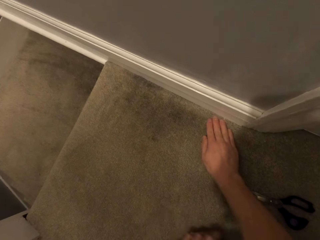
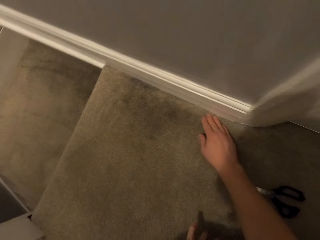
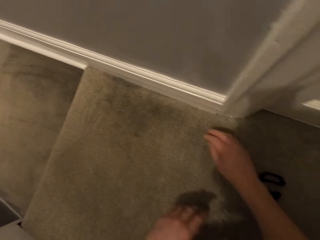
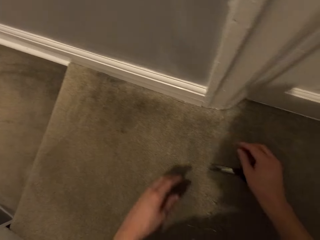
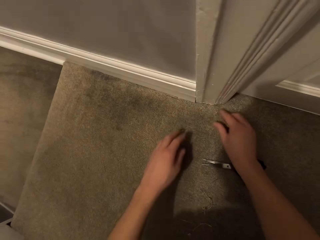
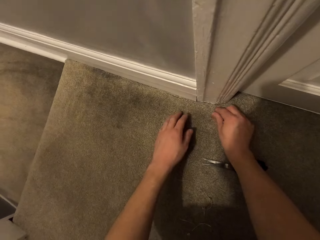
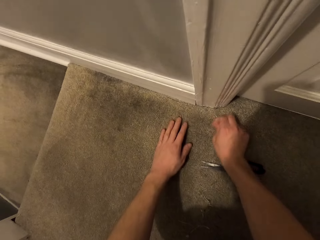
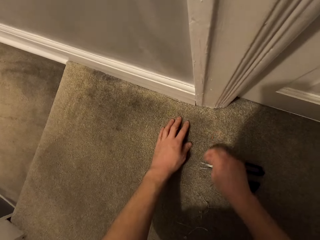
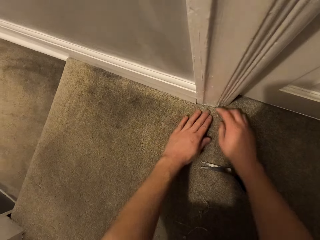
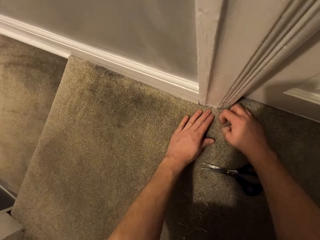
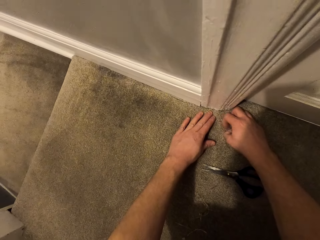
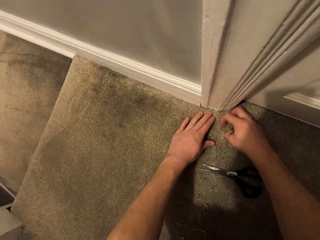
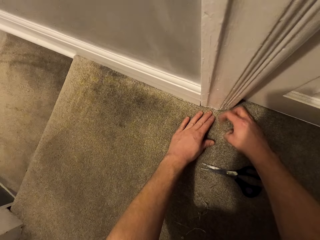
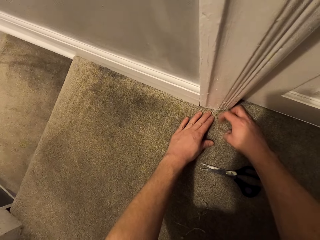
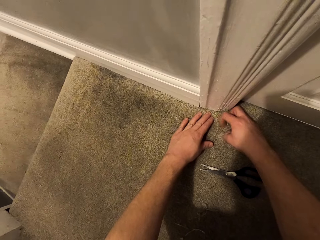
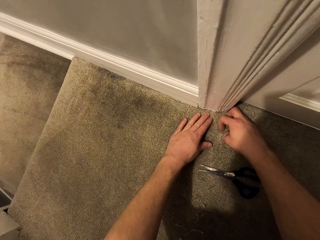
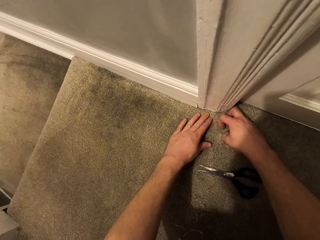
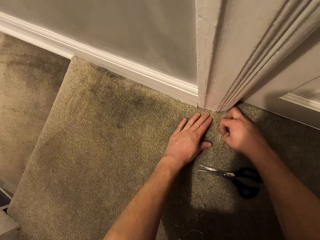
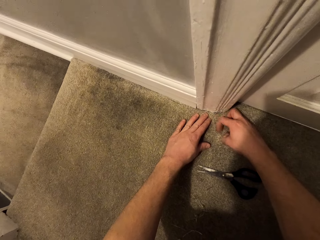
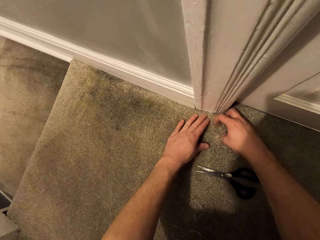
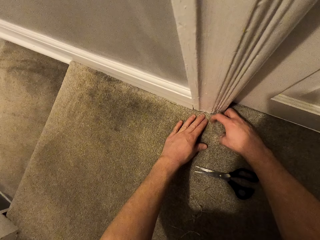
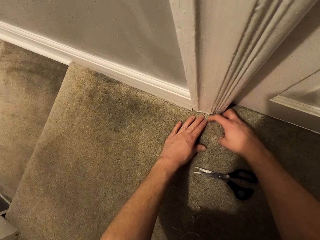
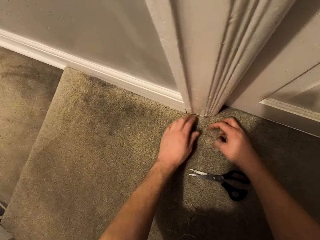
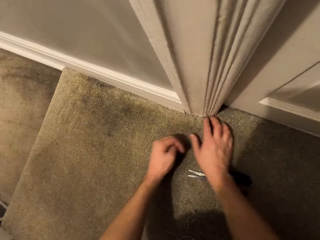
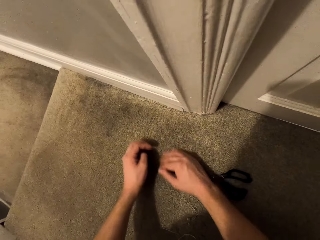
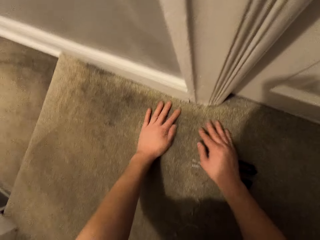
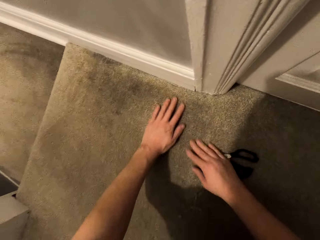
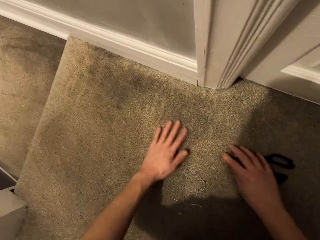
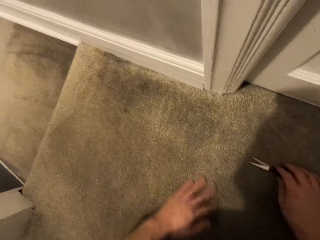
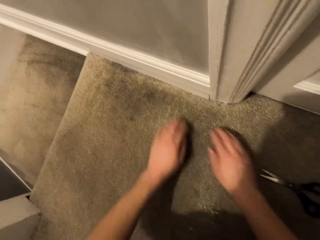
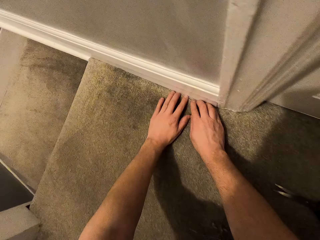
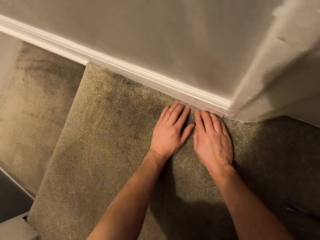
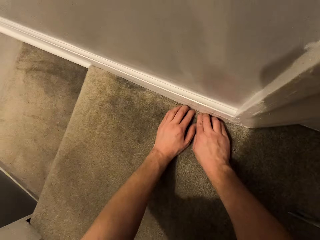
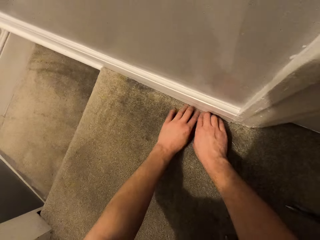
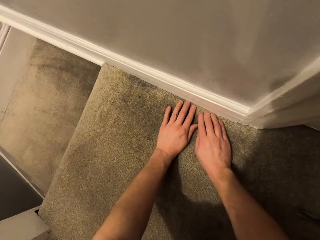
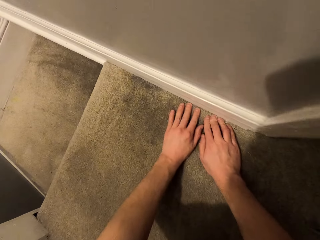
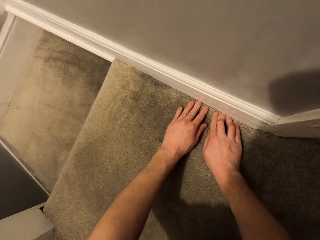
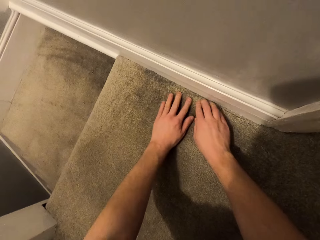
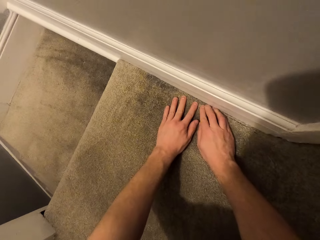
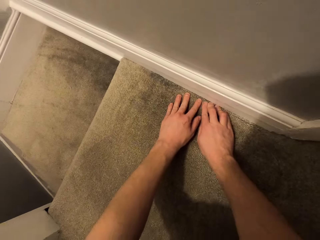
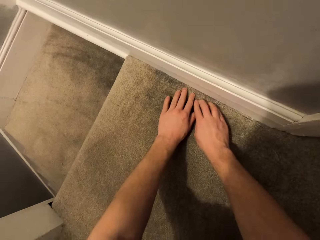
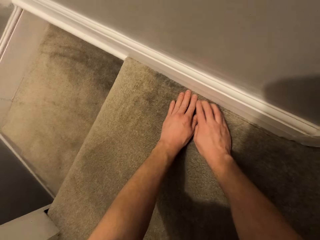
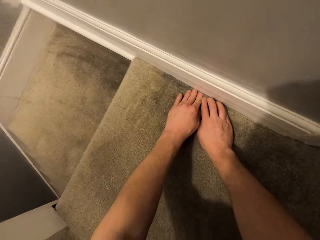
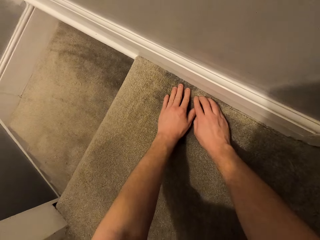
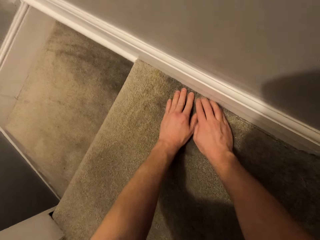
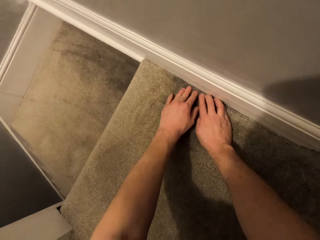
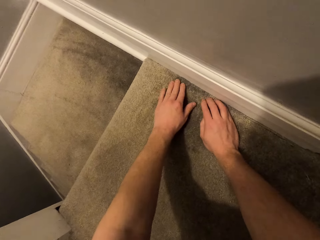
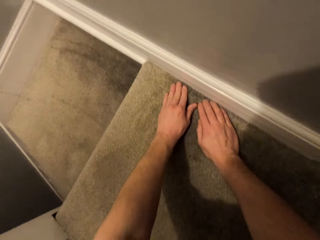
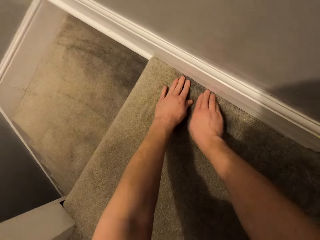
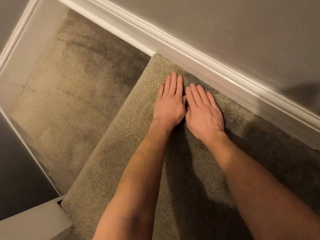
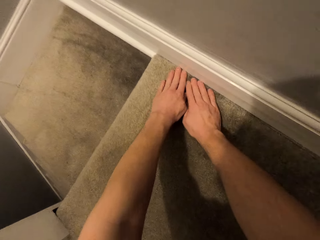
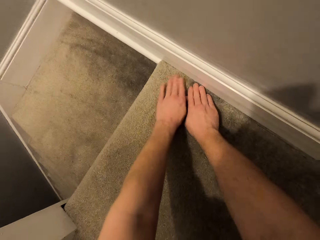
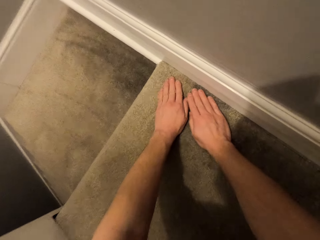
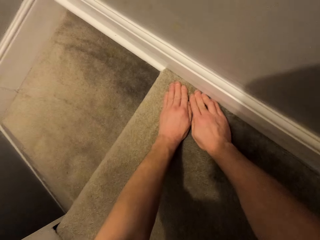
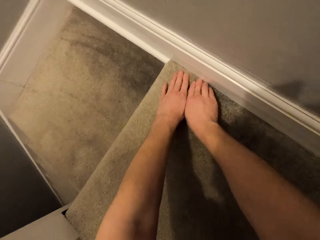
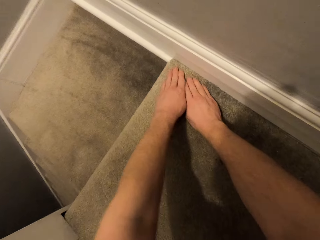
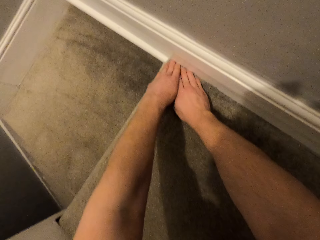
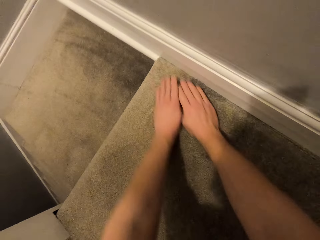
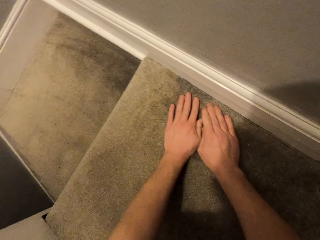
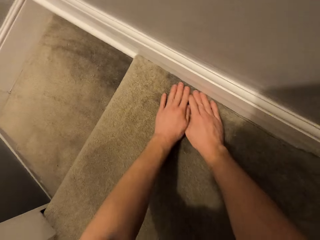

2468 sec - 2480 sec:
The camera wearer moves their hand on the carpet. They lift their hand. They pull a thread from the carpet. They scratch the carpet with their hand. They tap through the carpet. They place their hands on the carpet. They pull the scissors. They place their hands on the carpet. They adjust the mat on the floor with their hands. They move their hands on the carpet.

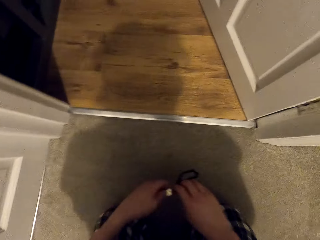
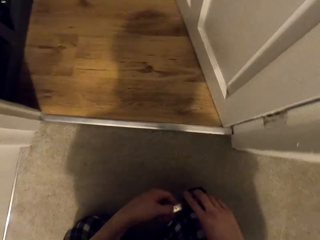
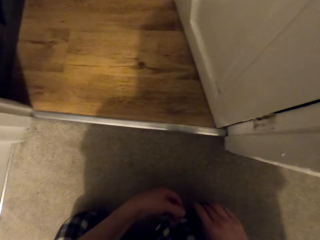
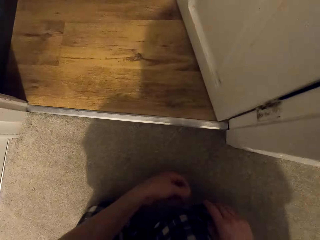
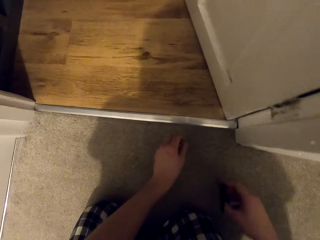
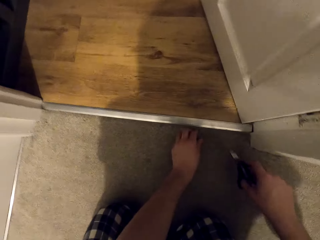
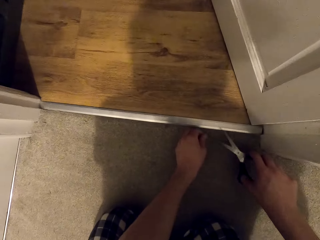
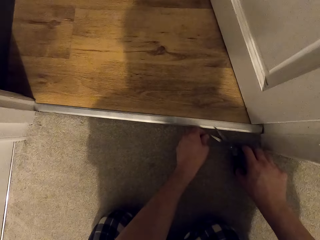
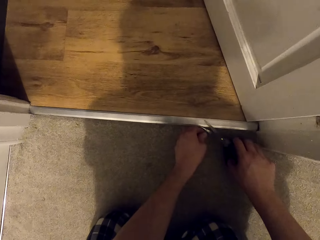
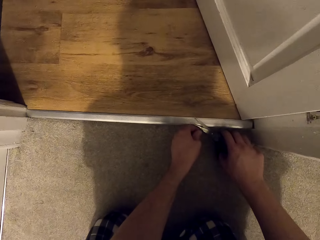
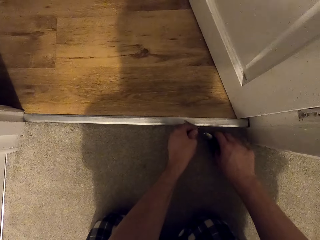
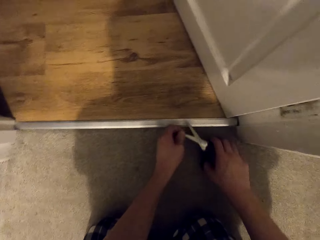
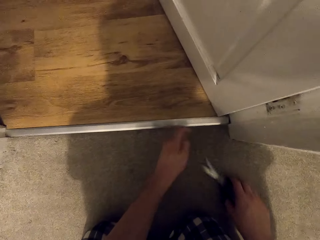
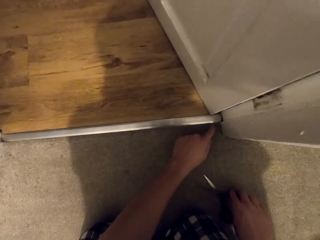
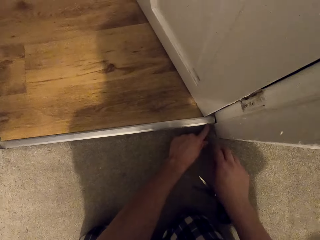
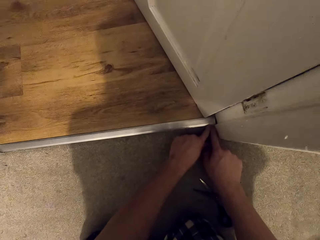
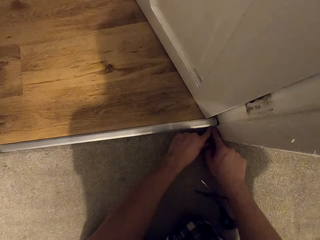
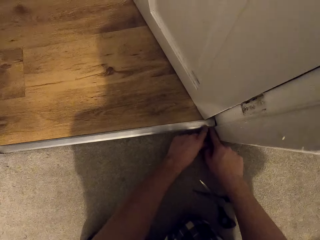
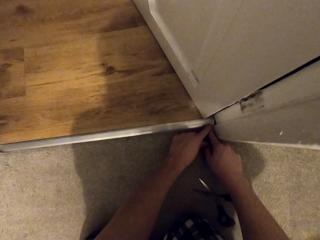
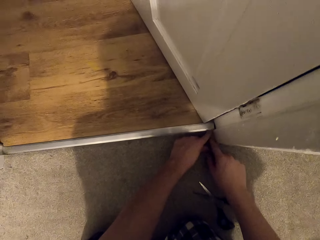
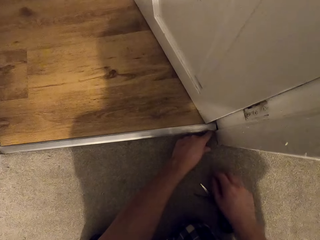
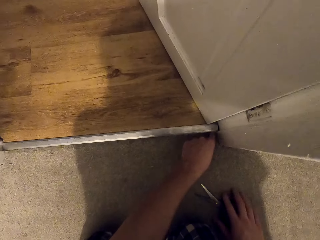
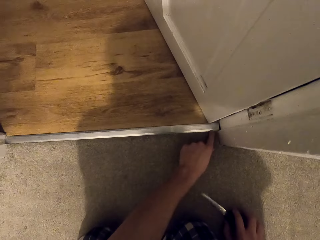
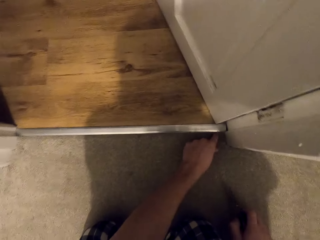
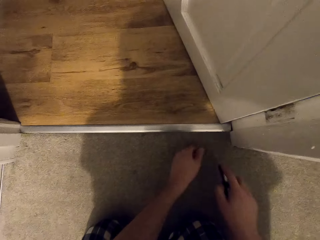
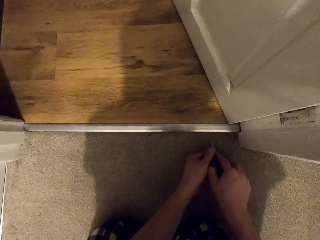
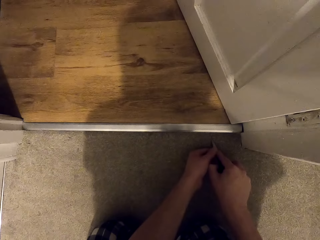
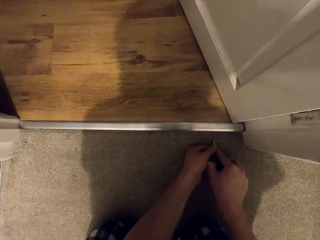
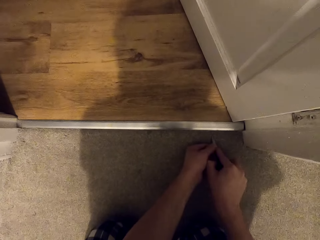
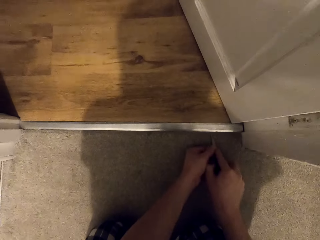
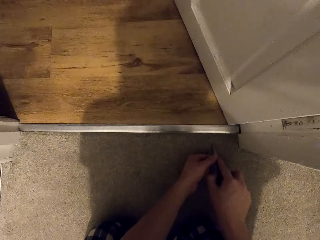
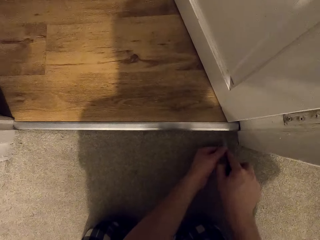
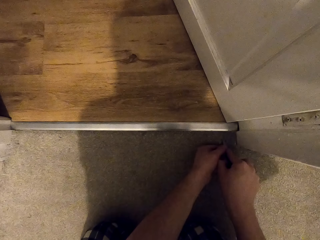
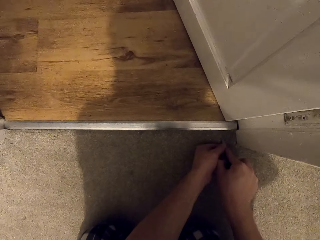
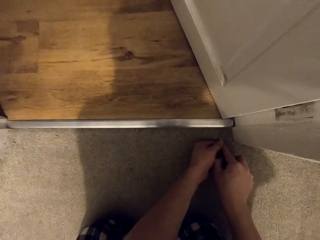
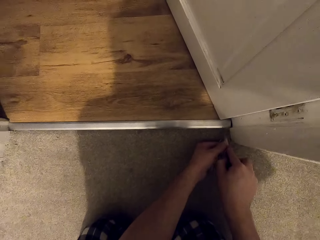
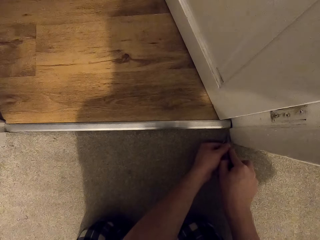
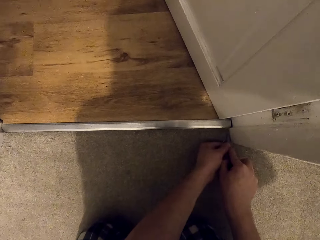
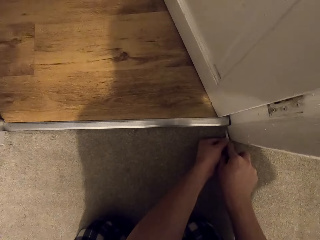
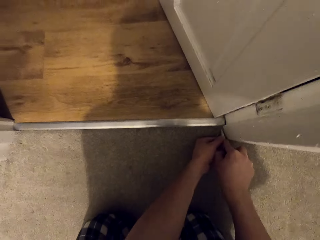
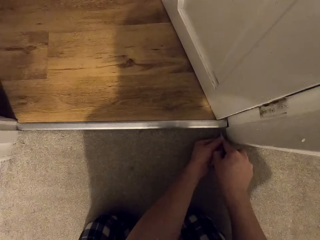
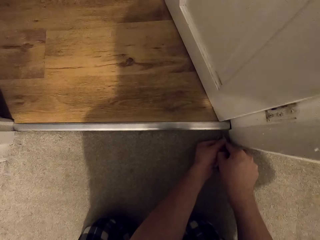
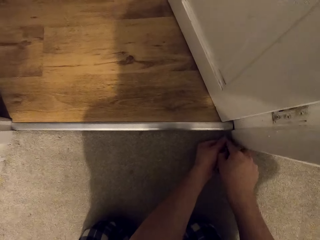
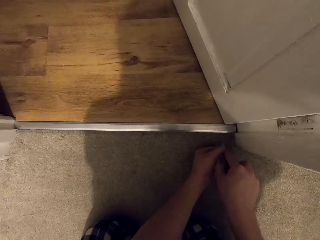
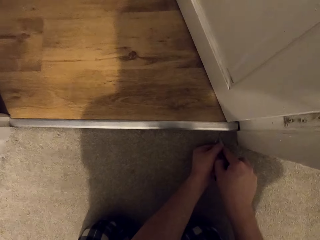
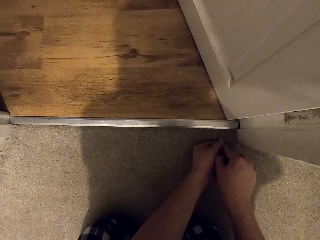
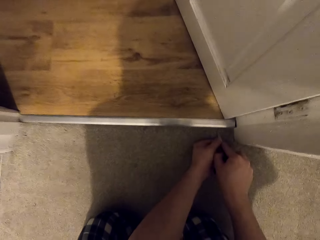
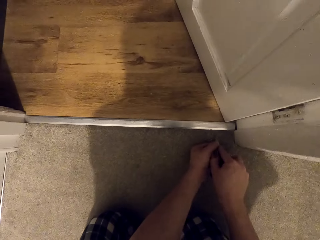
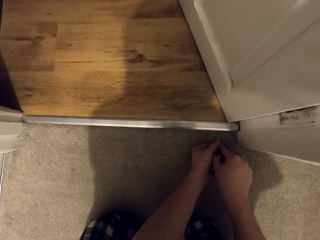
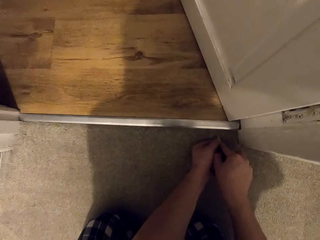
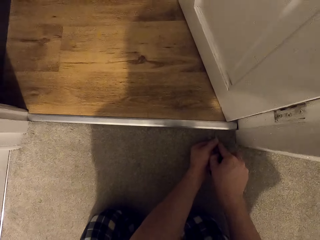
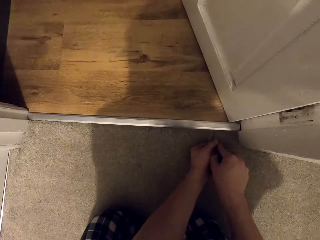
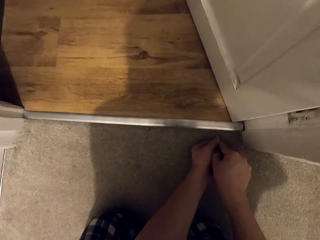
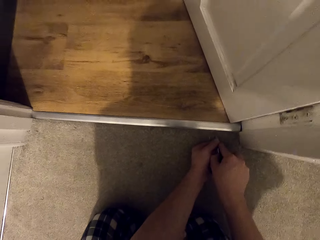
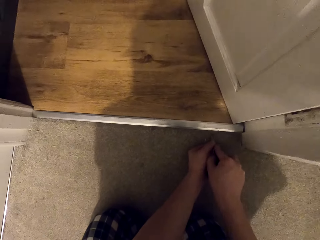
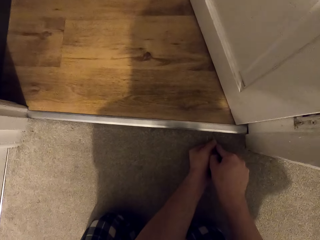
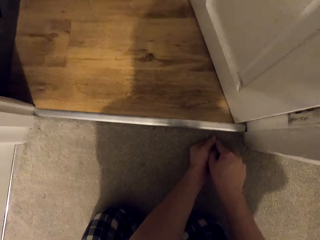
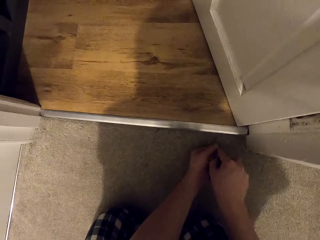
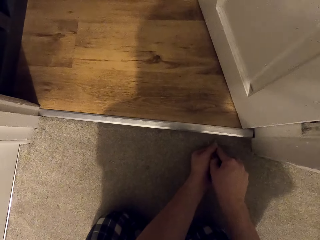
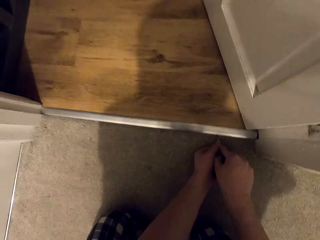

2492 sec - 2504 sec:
The camera wearer picks up the scissors from the mat. They hold the scissors. They place the scissors on the thread. They cut the thread with the scissors. They place their index fingers on the carpet. They adjust the mat on the floor with their finger. They use the scissors. They adjust the mat to the corner with the scissors.
